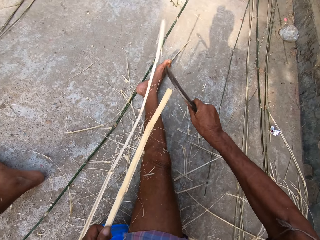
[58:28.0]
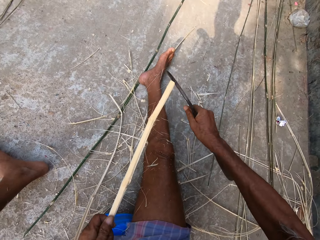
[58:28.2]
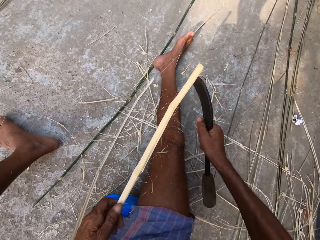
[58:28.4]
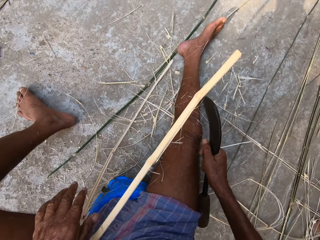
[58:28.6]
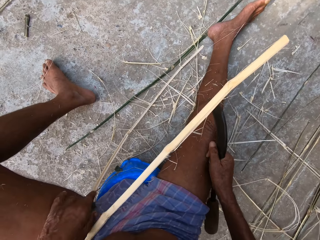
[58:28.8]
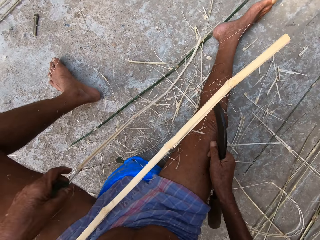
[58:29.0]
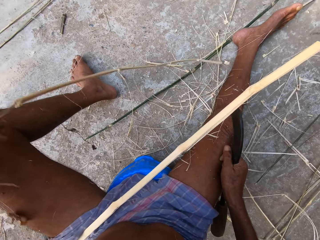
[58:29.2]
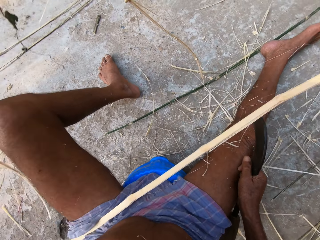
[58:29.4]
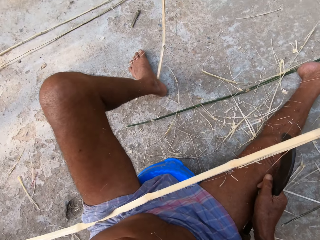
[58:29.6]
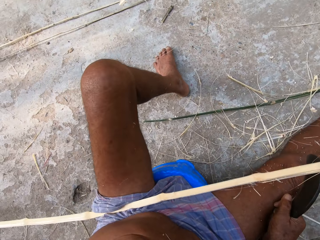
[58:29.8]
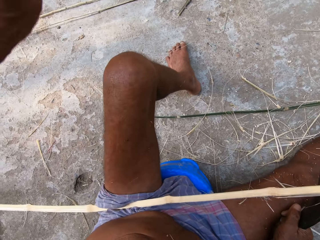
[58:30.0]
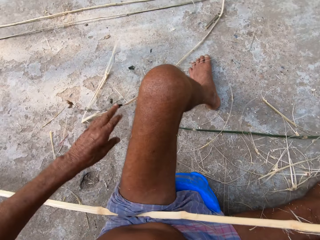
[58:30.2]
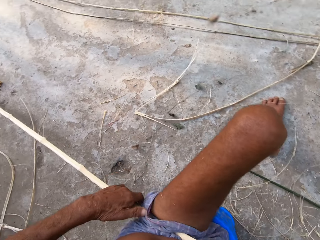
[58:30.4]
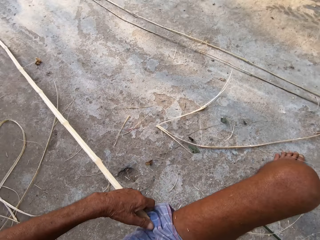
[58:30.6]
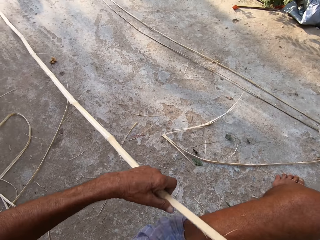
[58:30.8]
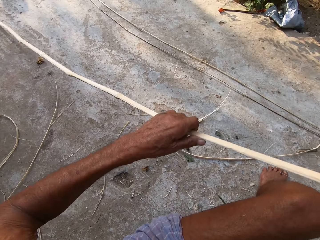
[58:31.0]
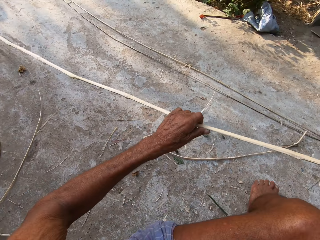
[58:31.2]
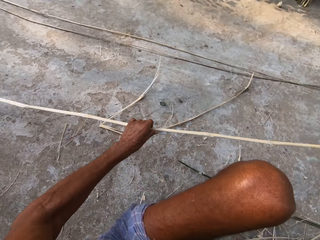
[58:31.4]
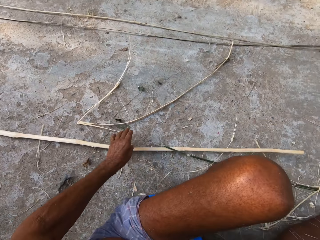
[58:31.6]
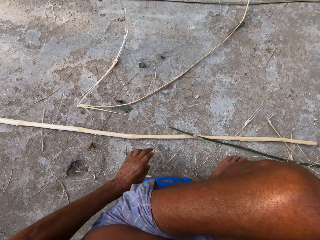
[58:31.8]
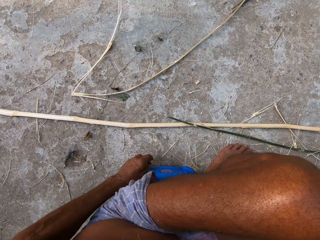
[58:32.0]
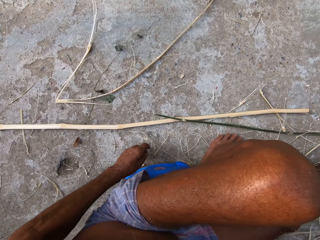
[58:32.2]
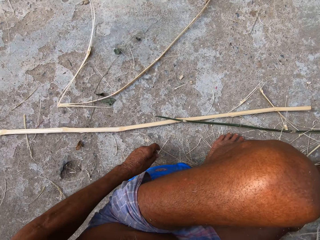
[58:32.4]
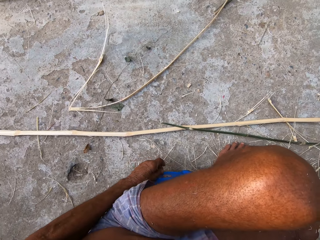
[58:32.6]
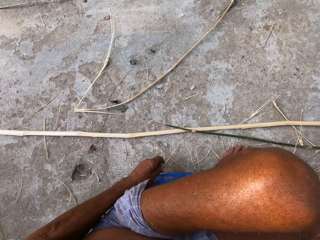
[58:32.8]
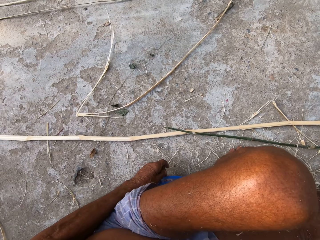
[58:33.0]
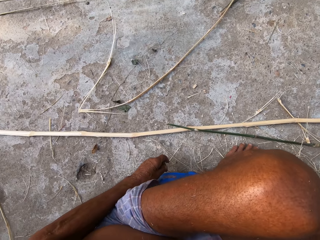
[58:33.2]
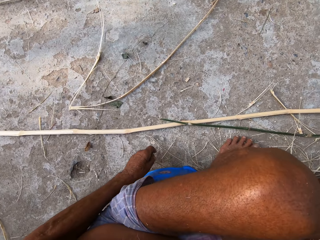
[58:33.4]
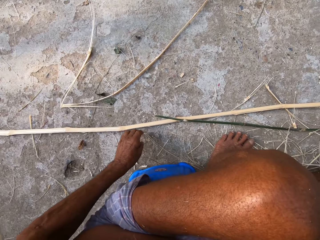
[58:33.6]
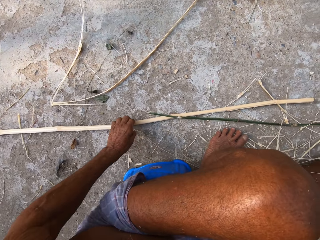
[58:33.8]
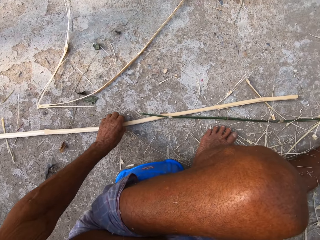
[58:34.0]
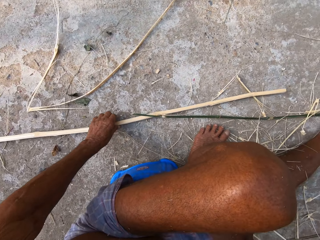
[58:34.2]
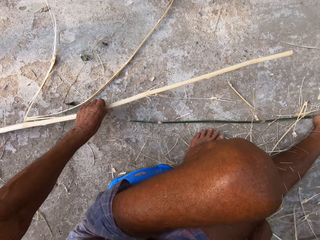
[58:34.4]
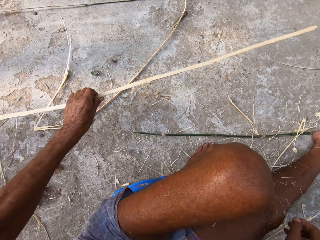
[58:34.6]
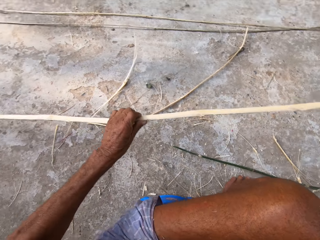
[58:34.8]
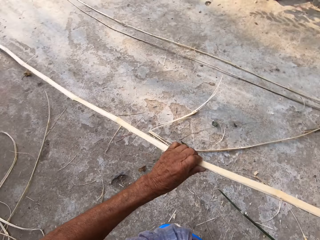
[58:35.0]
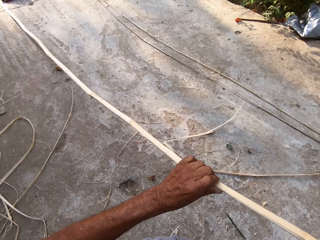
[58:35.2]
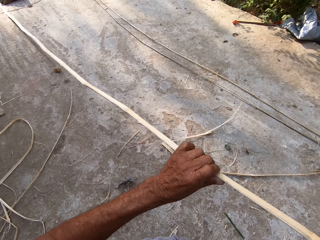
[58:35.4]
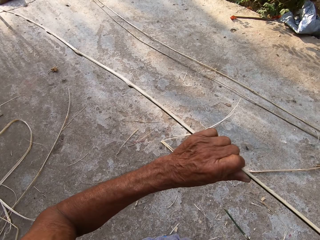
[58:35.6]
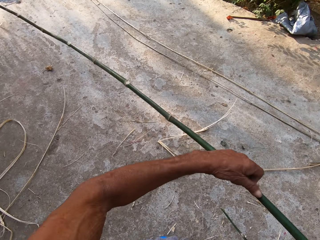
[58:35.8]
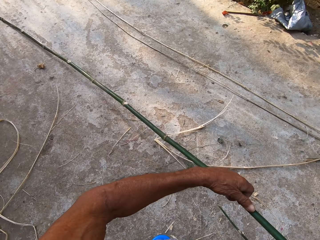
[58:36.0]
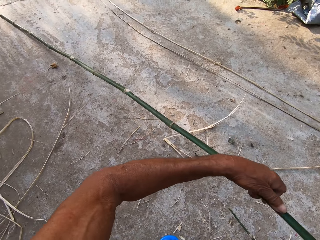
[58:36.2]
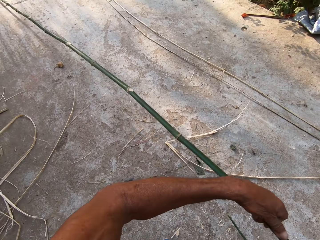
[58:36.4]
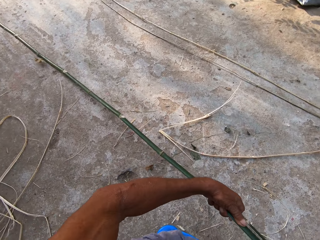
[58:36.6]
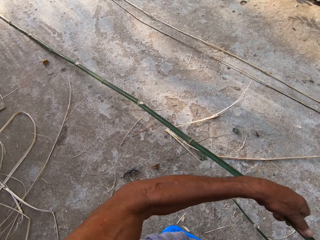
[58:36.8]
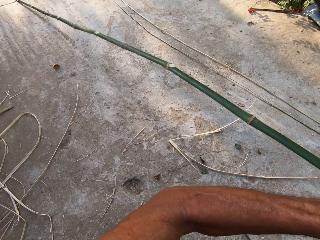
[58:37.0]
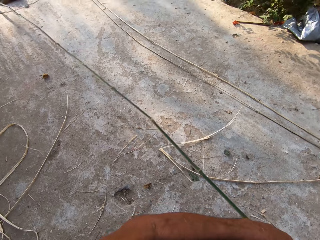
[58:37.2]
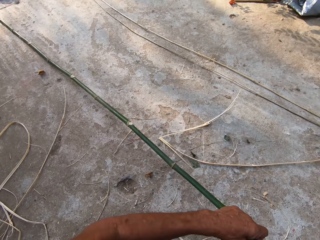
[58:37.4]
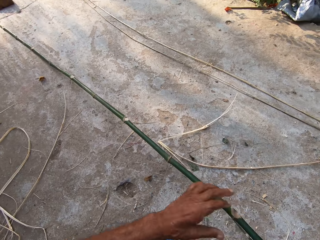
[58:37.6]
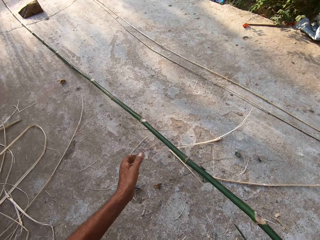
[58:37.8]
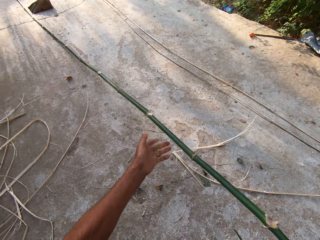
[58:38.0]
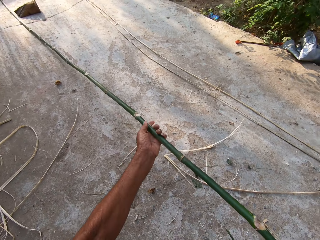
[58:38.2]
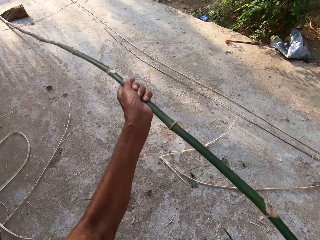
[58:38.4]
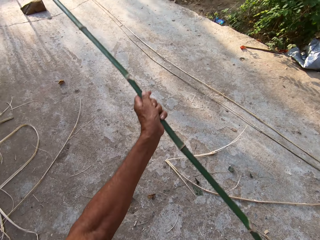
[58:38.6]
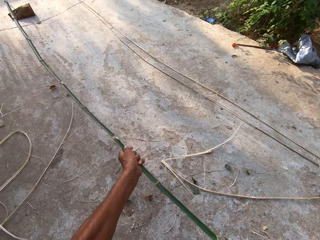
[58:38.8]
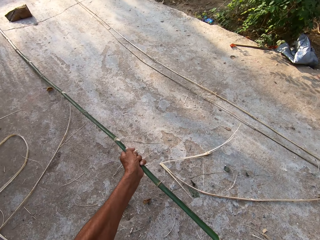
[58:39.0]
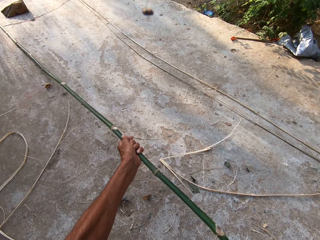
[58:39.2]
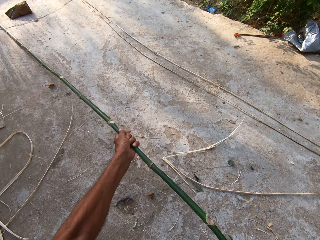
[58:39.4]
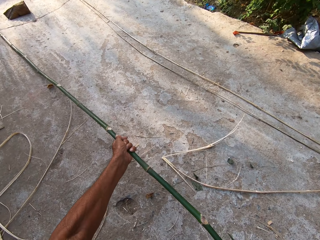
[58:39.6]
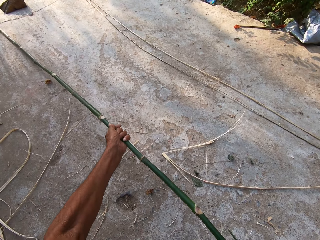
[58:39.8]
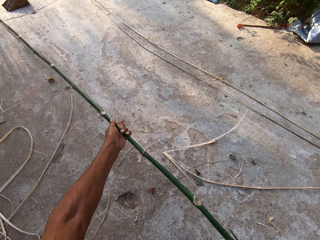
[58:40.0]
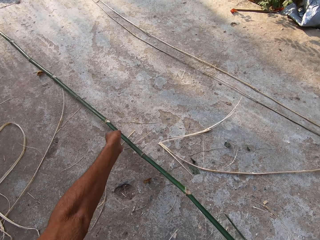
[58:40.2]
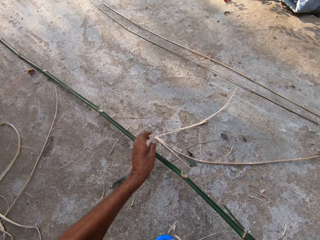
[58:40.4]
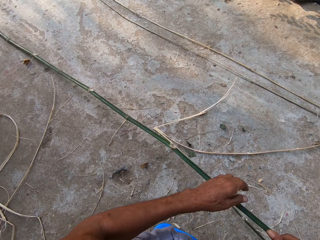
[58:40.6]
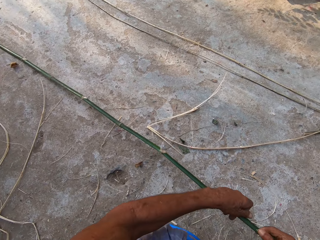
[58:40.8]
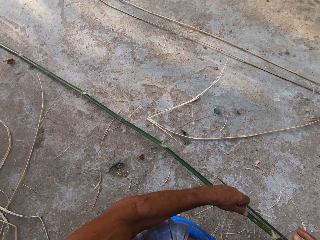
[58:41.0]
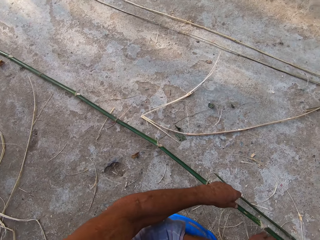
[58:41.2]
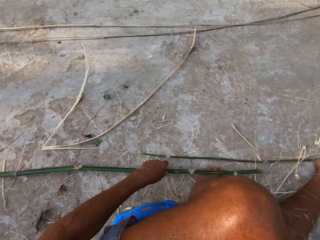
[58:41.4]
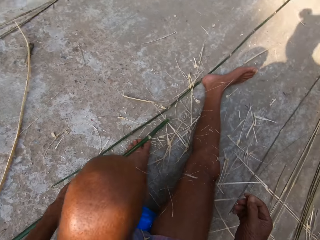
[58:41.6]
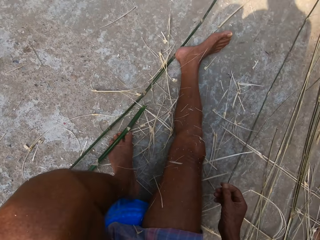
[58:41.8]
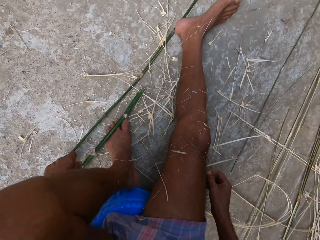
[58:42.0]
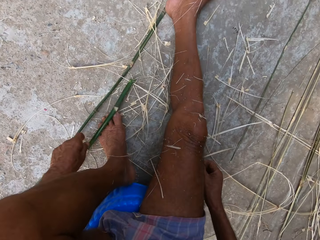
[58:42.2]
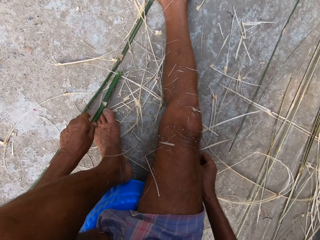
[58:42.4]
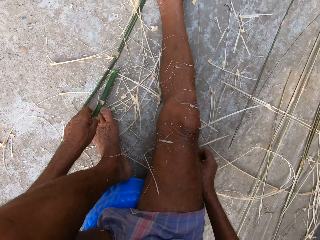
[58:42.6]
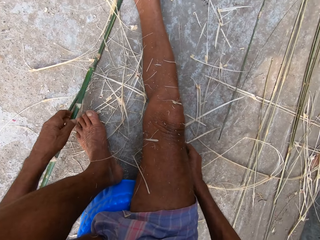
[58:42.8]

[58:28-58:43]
The camera wearer throws something away. He holds the bamboo or stick. He drops the bamboo in his left hand on the ground. He picks up the bamboo on the ground with his left hand. He flips over the bamboo with his hands. He holds the stick.

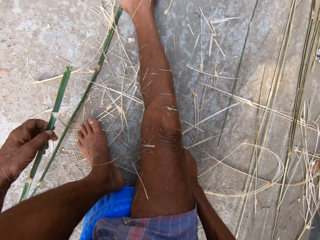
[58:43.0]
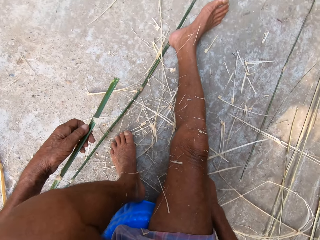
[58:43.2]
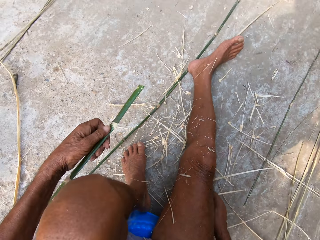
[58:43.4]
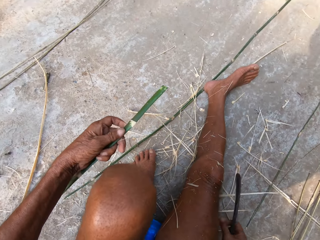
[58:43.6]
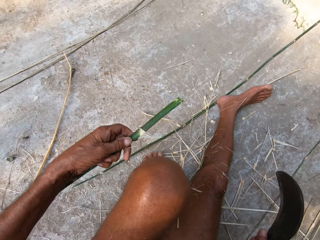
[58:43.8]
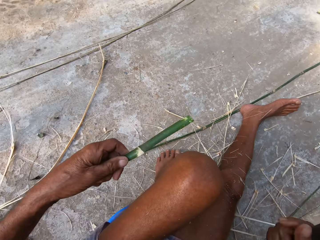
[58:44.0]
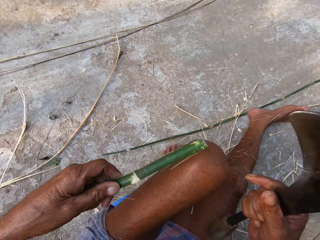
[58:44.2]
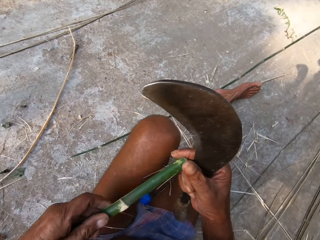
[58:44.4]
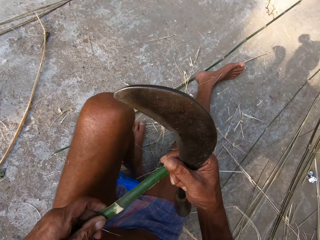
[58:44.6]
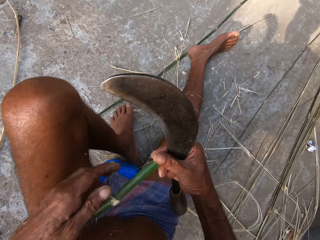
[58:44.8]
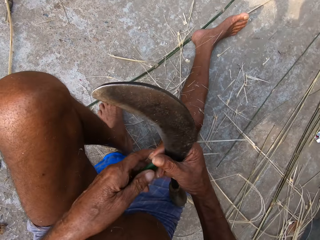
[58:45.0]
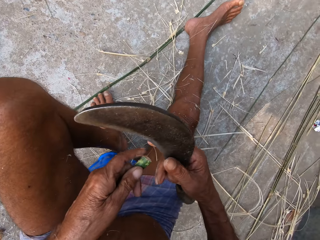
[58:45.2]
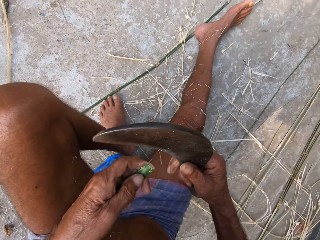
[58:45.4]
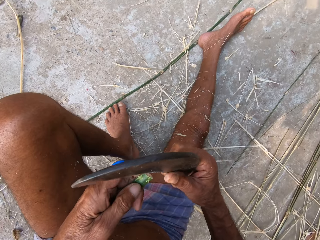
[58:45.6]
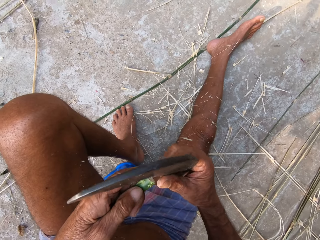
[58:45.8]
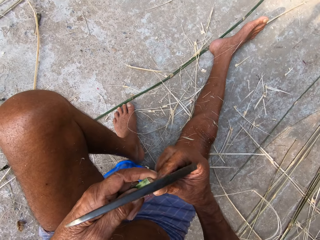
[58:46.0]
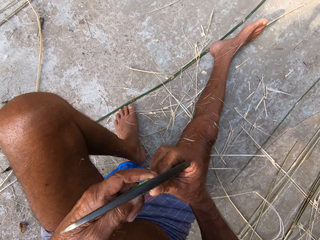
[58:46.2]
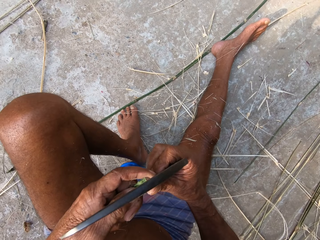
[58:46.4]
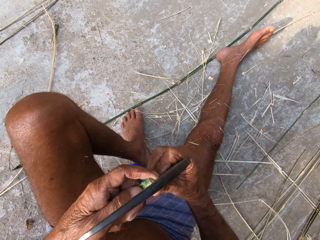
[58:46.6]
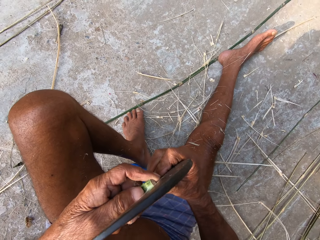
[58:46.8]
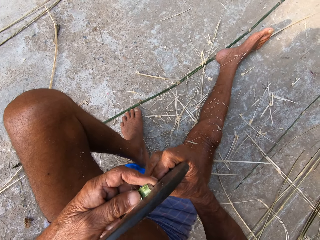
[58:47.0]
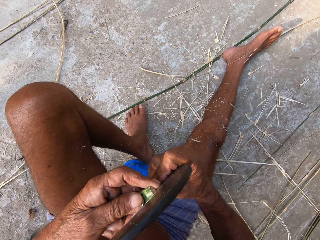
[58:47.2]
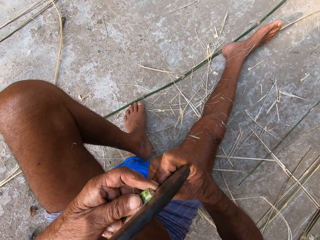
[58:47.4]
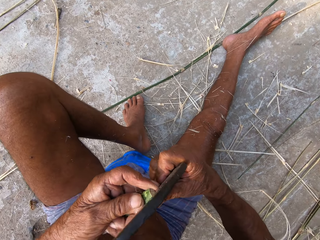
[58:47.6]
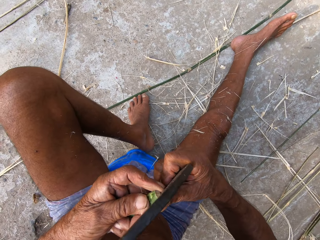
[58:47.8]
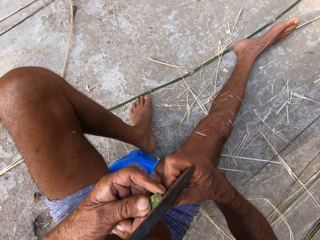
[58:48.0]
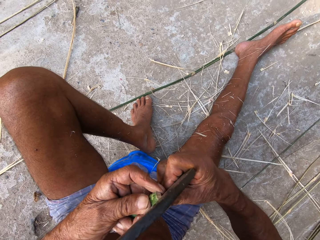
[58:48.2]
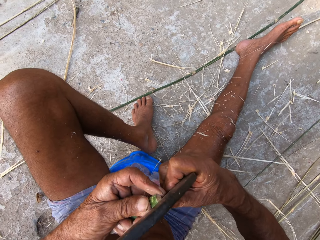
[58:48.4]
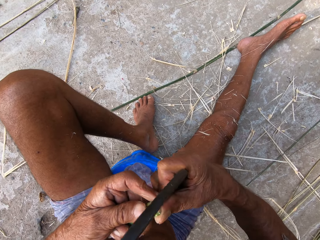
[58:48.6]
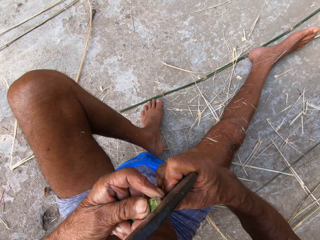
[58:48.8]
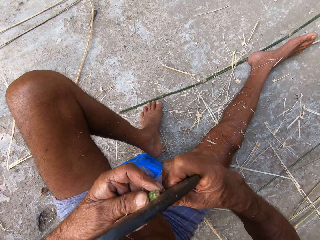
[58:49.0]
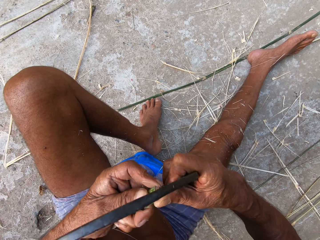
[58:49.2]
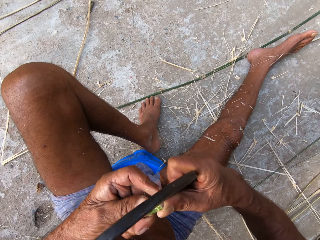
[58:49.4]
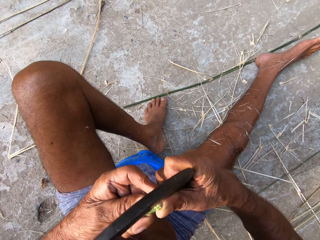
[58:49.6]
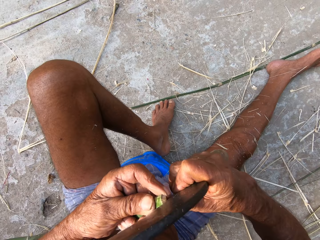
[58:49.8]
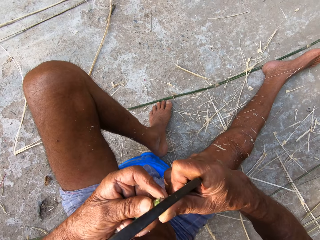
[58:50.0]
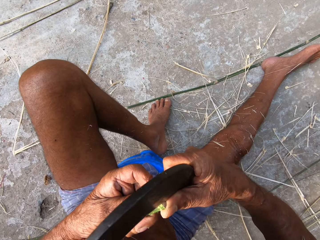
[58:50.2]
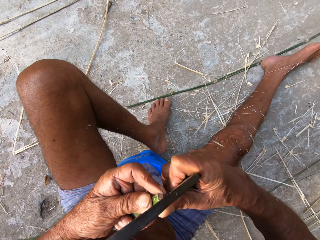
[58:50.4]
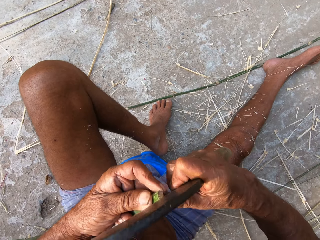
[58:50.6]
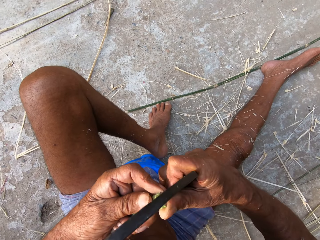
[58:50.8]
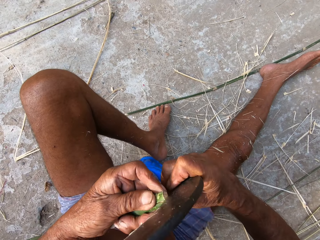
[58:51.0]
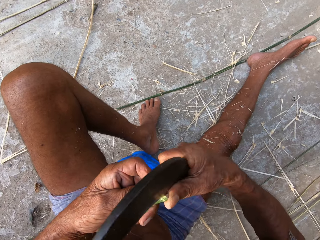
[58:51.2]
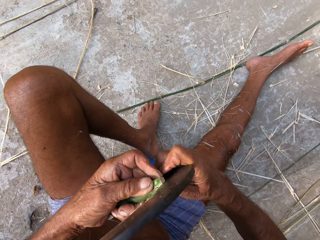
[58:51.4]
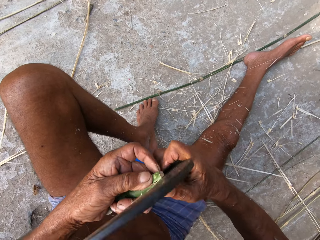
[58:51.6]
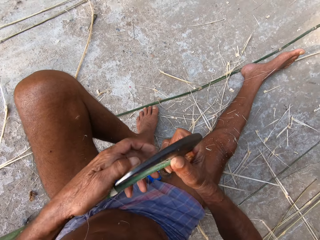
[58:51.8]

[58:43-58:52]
The camera wearer picks a sickle tool. He cuts the tip of the bamboo in his left hand with the scraping knife in his right hand. He strips the bamboo in his left hand with the scraping knife in his right hand.
